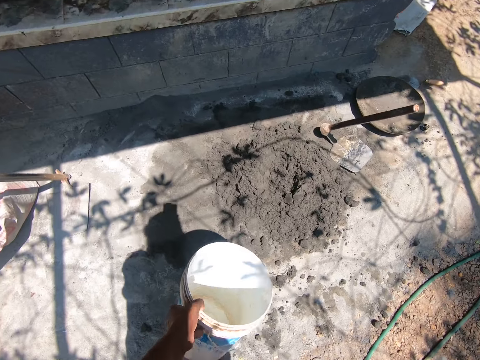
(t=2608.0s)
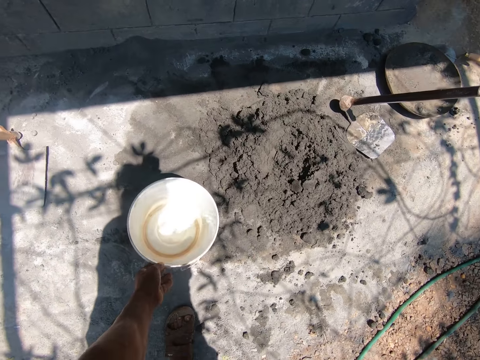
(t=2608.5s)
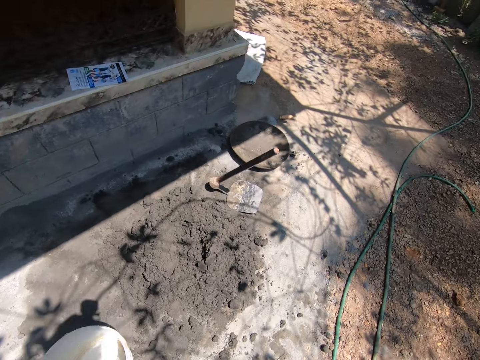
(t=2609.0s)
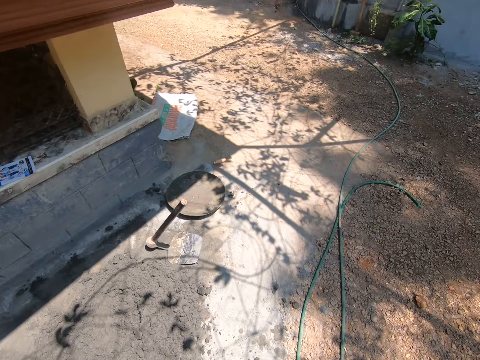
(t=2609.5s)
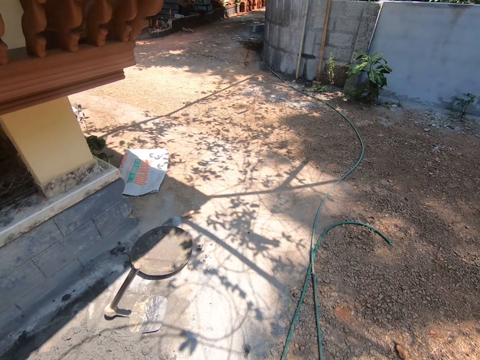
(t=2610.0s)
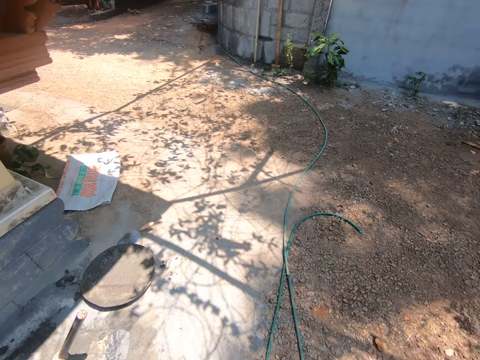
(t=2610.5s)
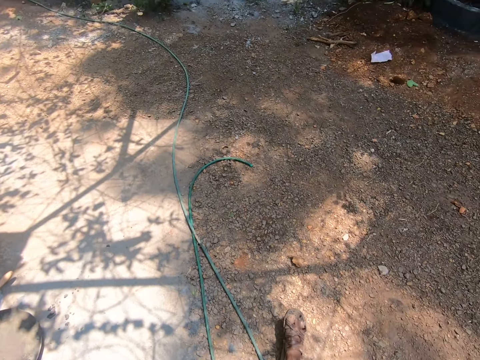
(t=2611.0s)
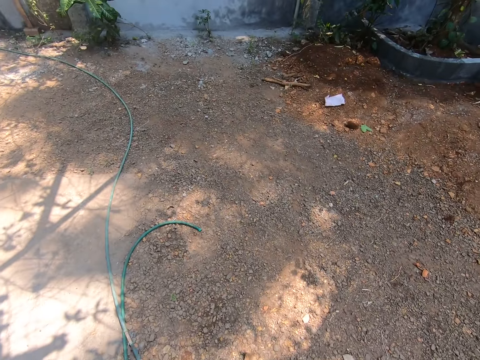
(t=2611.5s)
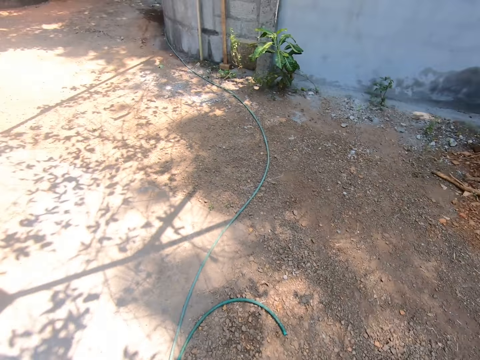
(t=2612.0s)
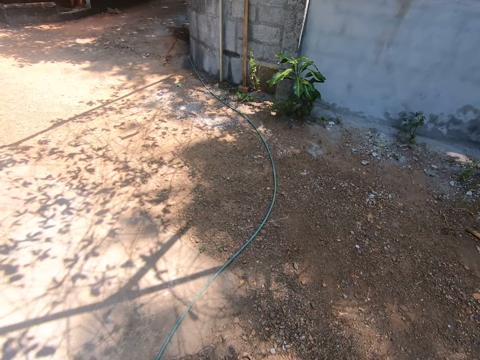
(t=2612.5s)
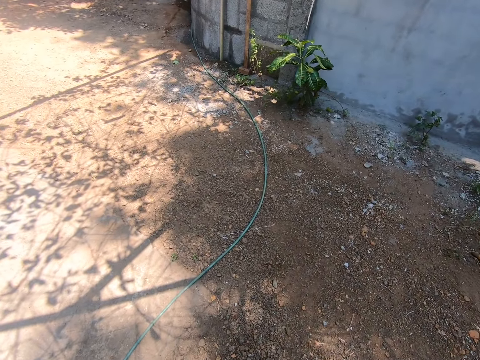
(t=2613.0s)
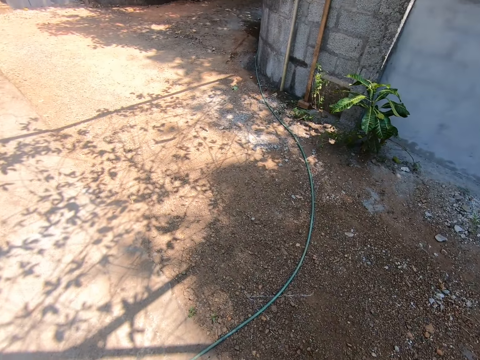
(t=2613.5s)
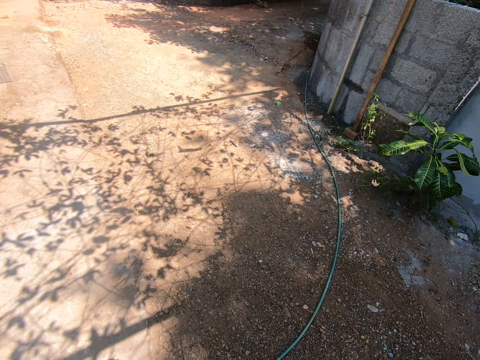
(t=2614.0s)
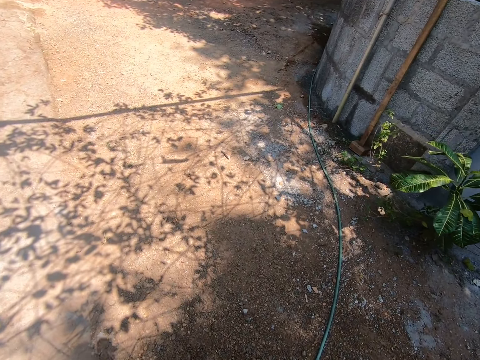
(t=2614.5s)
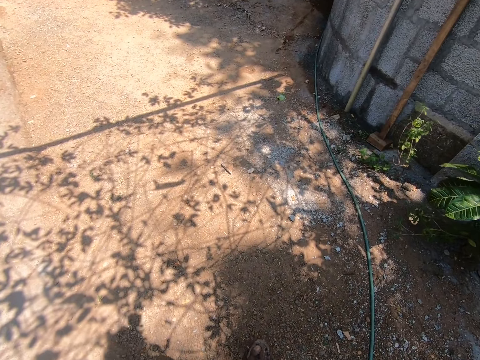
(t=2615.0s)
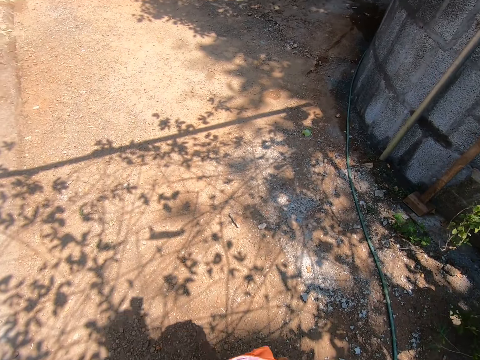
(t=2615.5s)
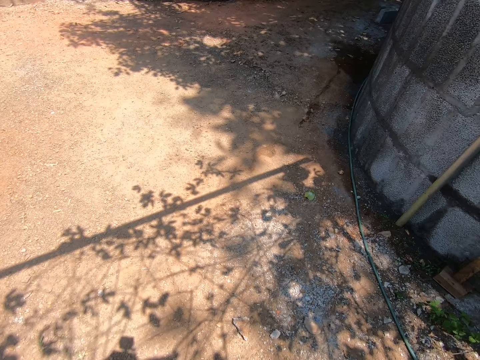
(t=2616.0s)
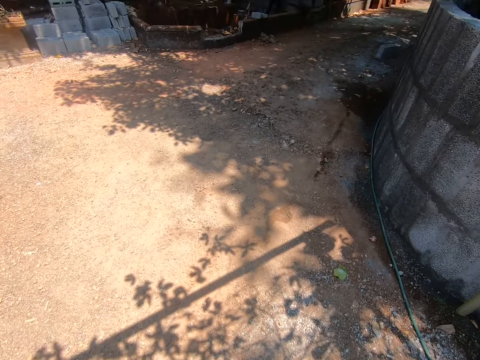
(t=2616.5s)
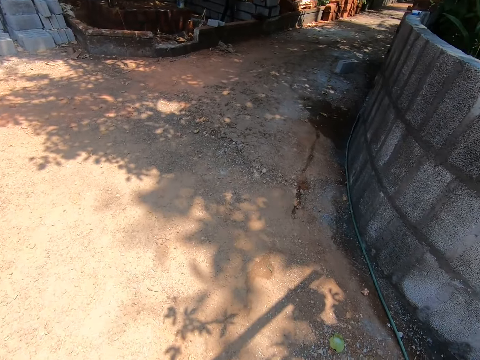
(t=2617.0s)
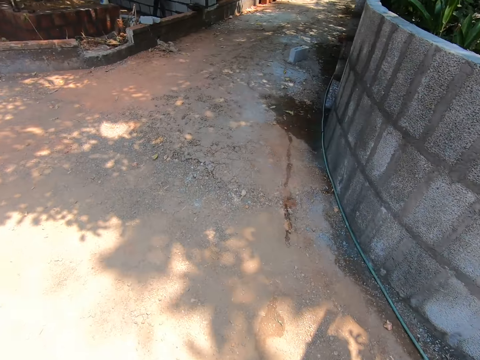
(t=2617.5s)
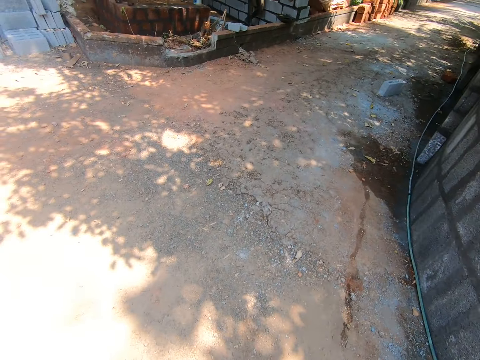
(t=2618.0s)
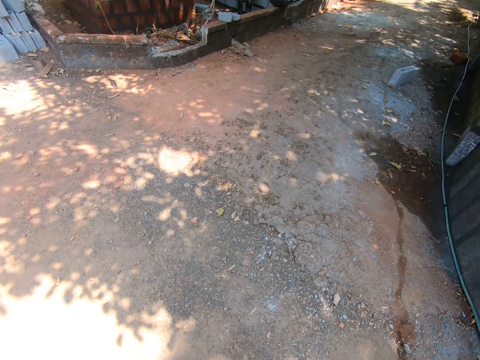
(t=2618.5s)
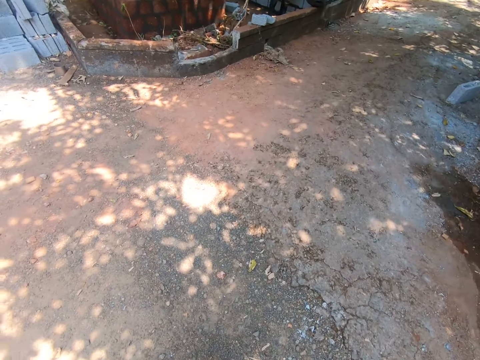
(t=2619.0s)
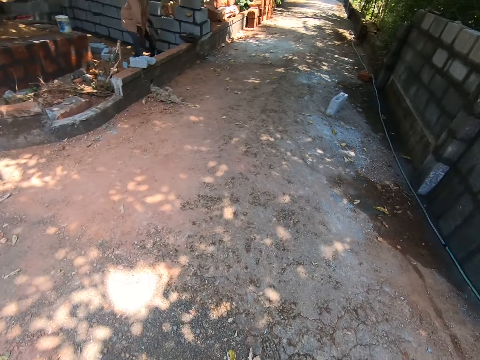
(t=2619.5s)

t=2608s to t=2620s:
The camera wearer drops the bucket on the ground with his right hand. He walks.

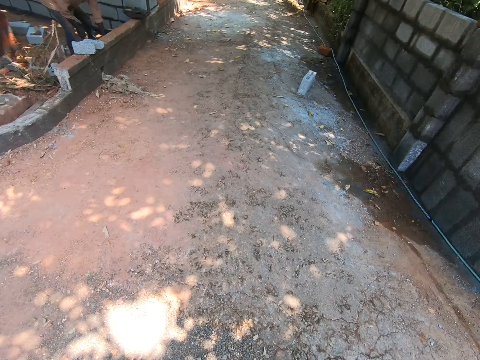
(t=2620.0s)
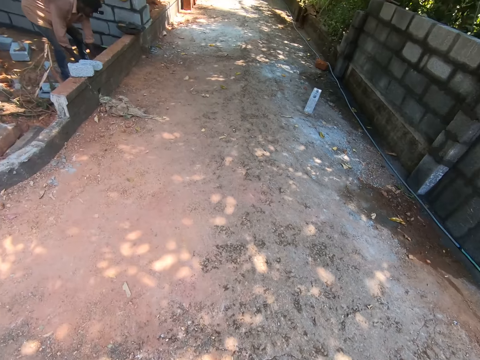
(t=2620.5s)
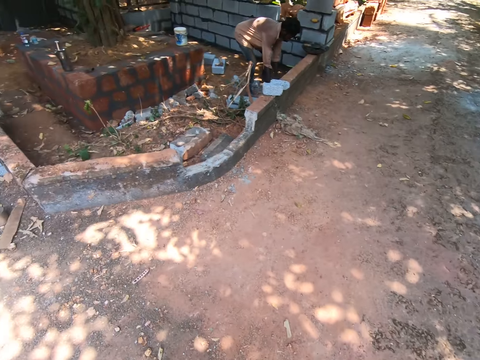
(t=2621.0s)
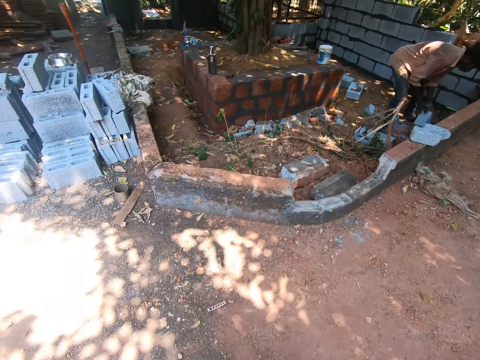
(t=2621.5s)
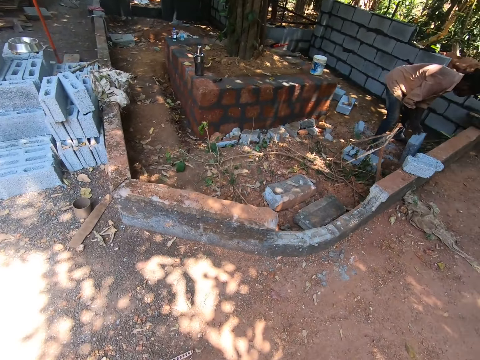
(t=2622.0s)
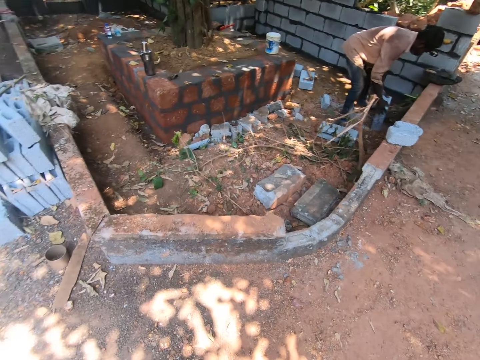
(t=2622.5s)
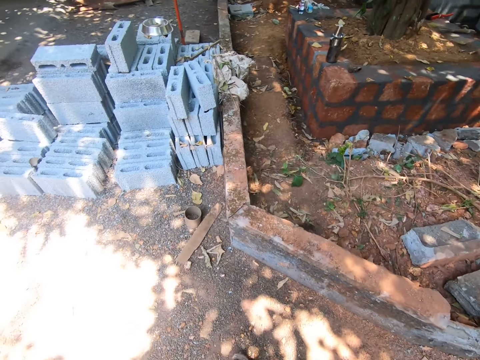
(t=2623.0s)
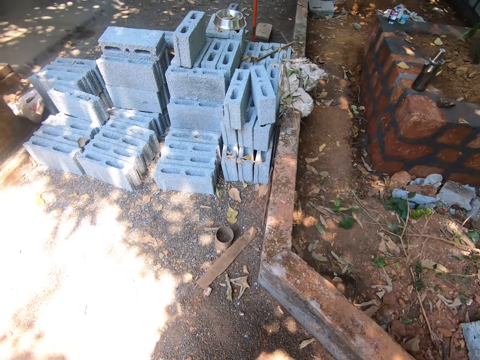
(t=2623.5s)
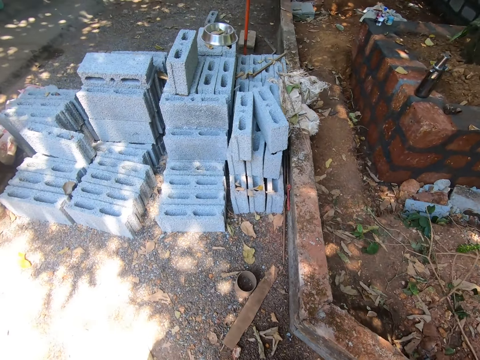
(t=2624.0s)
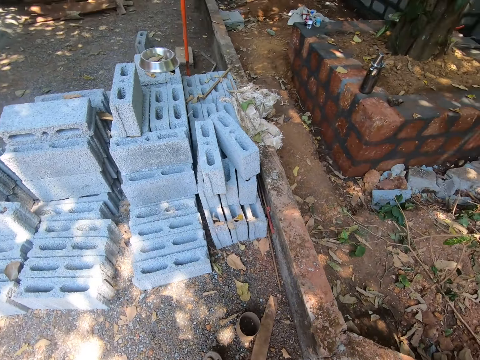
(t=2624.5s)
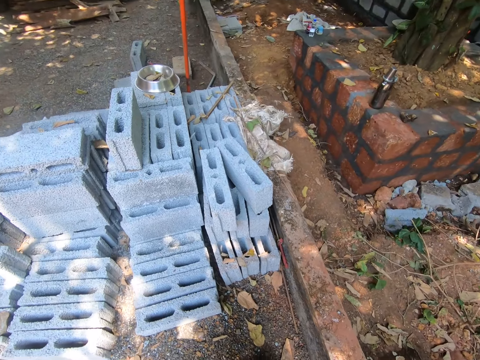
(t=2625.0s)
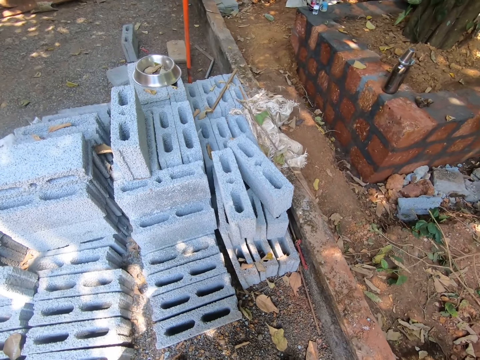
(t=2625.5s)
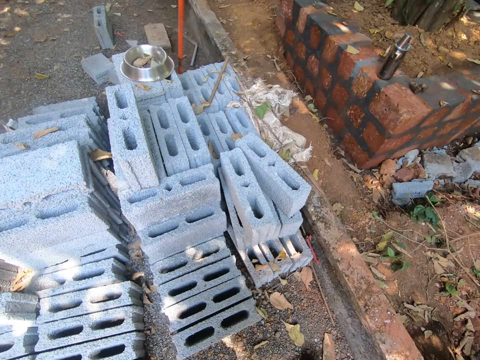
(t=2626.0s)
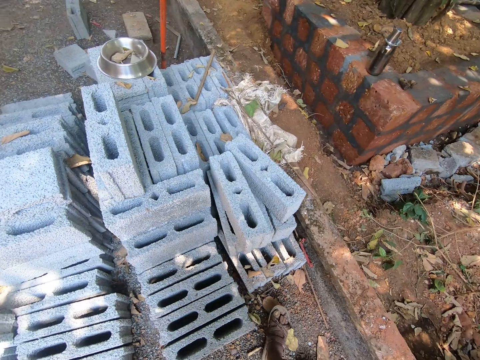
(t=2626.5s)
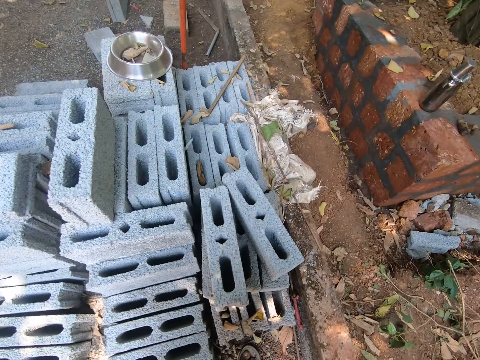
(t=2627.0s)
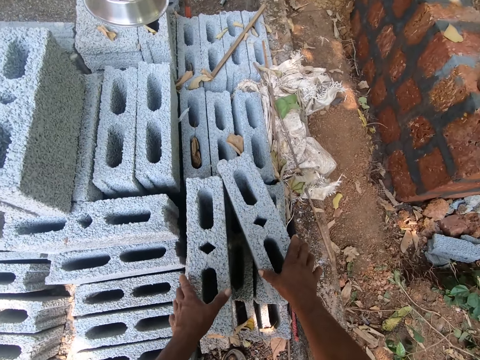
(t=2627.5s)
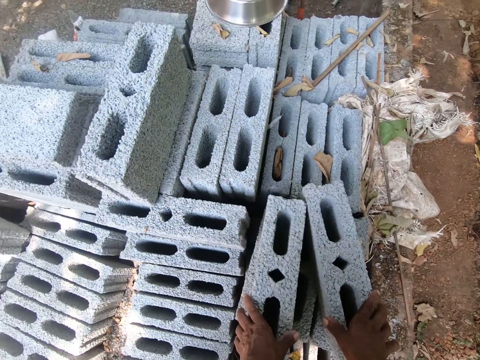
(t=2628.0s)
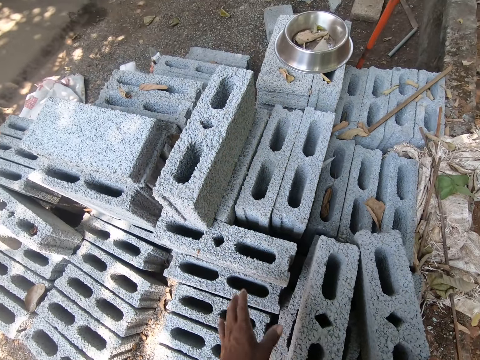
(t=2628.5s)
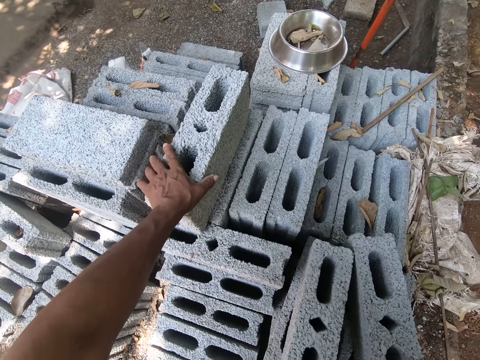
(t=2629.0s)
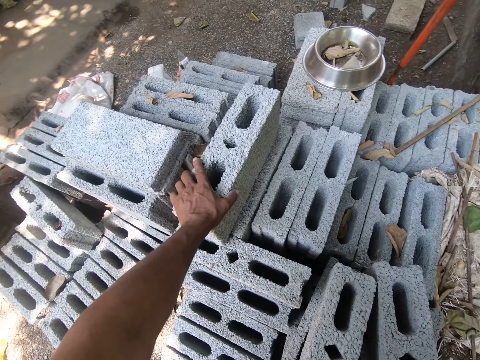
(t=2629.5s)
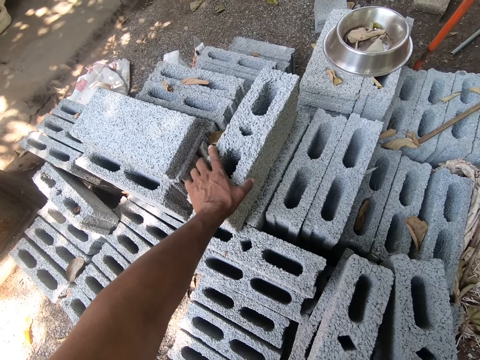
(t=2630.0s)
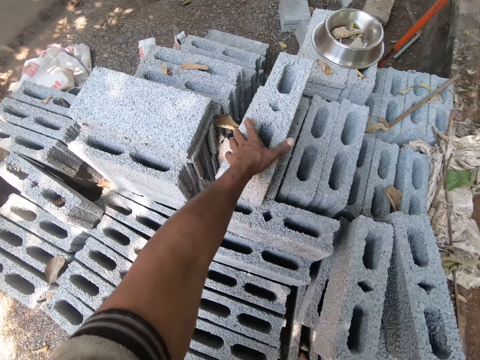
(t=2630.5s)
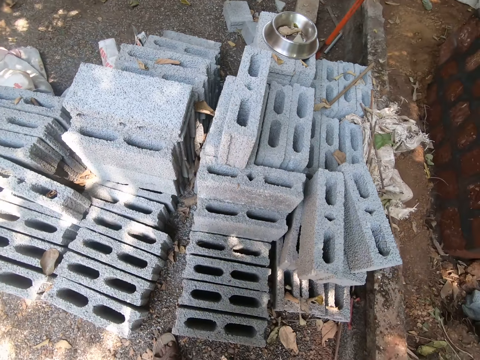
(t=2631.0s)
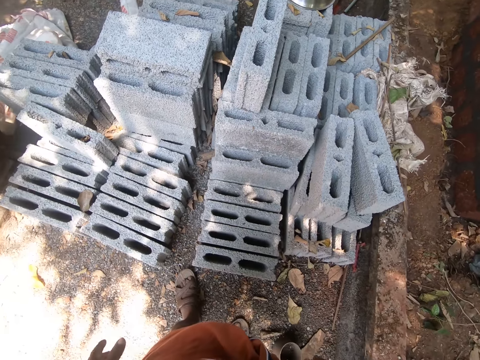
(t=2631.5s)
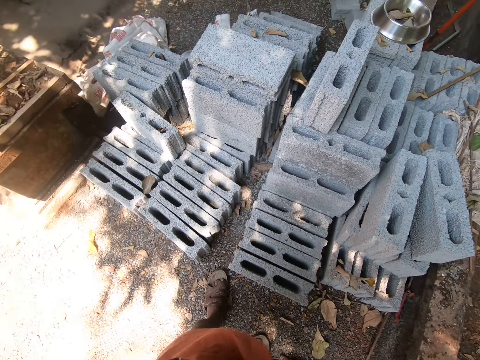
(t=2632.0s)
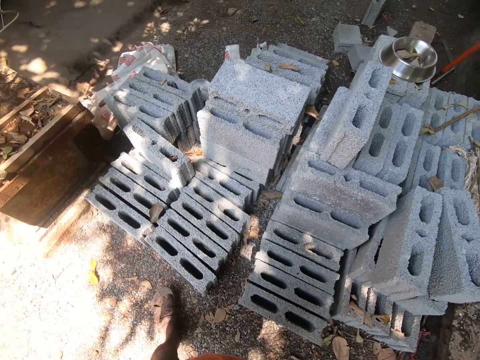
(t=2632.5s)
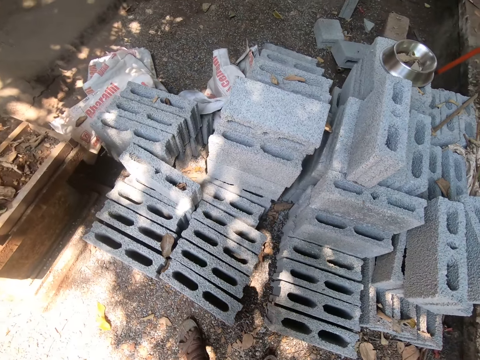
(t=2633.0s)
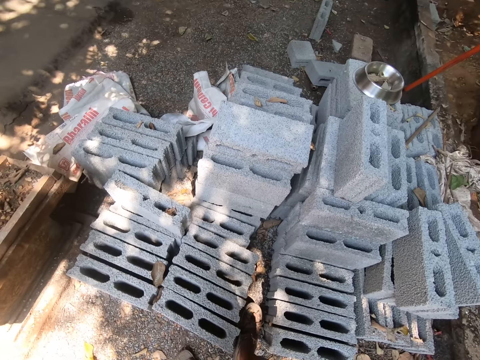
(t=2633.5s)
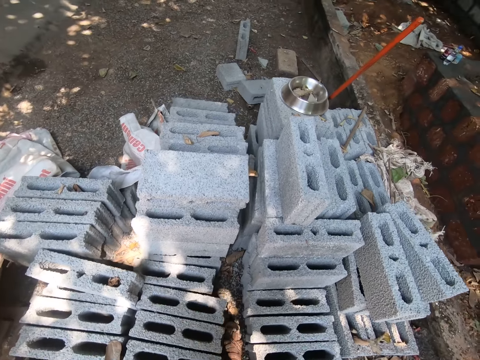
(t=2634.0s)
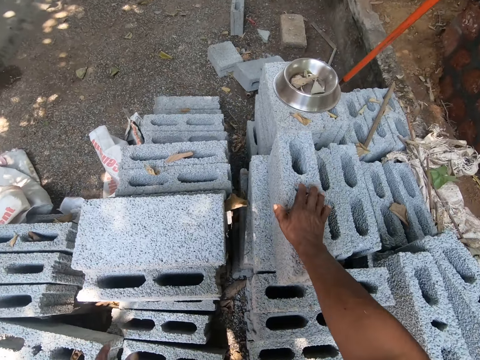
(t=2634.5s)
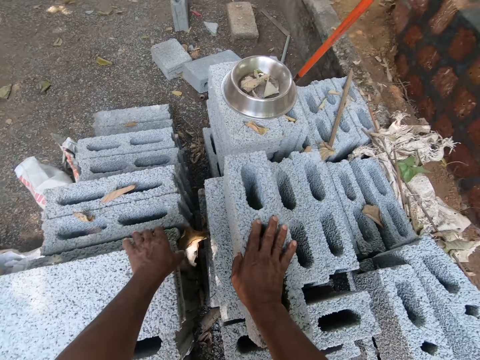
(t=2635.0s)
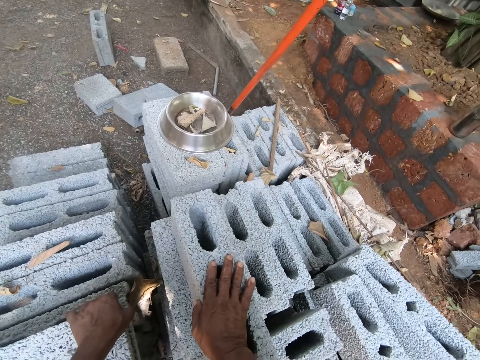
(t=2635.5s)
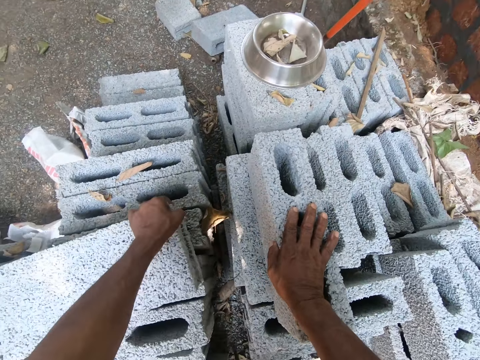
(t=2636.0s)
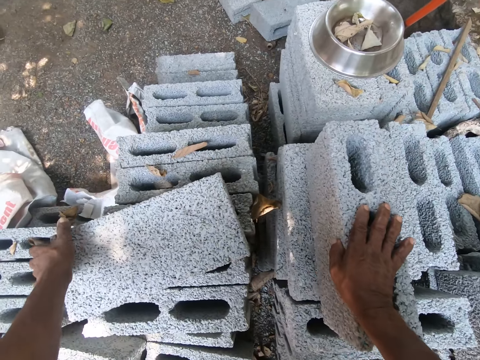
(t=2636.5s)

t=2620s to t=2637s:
A man holds a cement block on the ground with his hands. The camera wearer touches a block on a pile of cement blocks with his right hand. He touches a block on the pile of cement blocks with his left hand. He holds the blocks with both hands. He touches a block on the pile of cement blocks with his left hand again. He touches a block on the pile of cement blocks with his right hand. He moves a cement block on the pile of cement blocks with his left hand.
